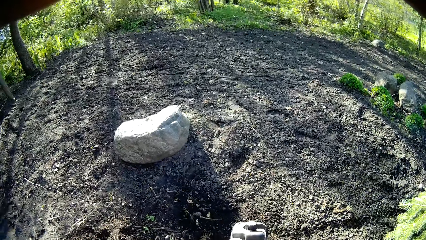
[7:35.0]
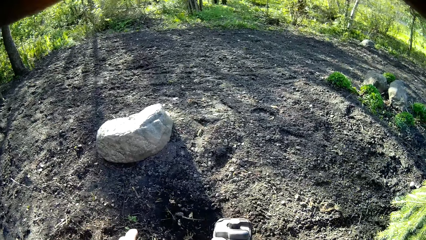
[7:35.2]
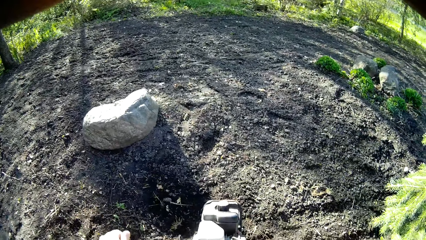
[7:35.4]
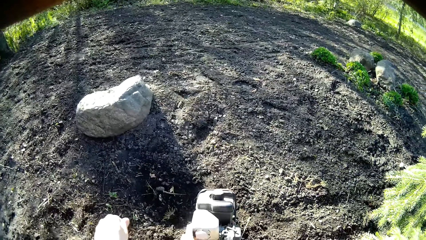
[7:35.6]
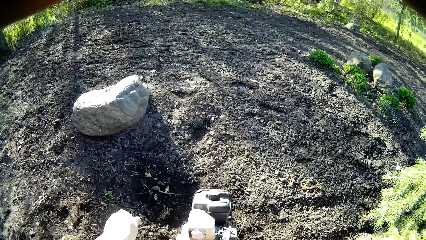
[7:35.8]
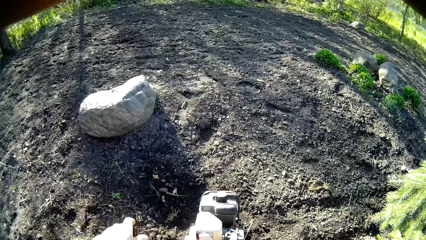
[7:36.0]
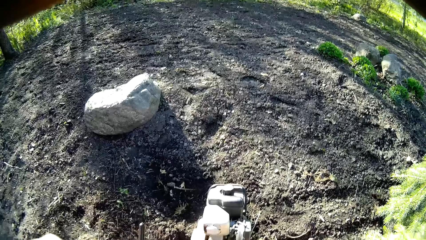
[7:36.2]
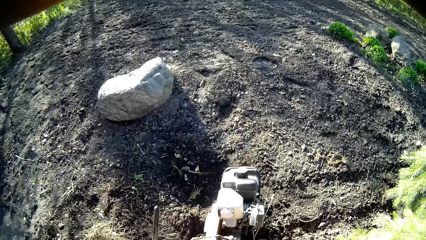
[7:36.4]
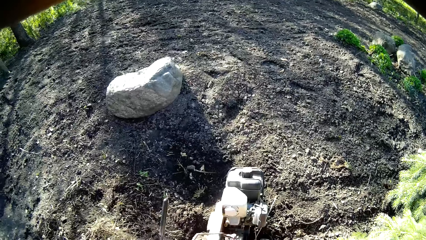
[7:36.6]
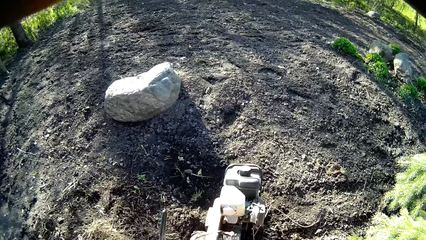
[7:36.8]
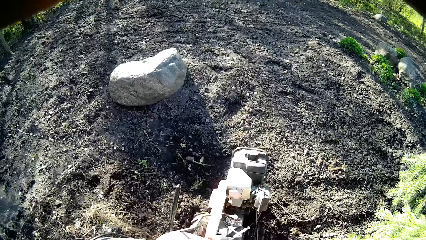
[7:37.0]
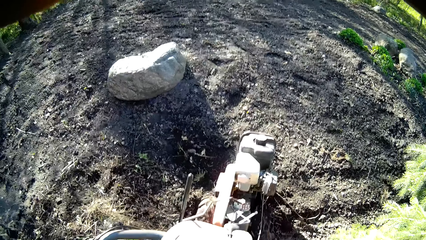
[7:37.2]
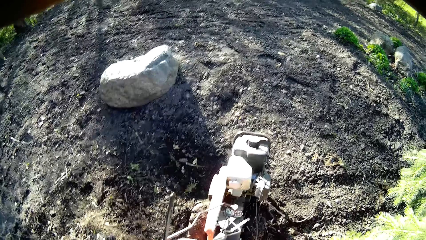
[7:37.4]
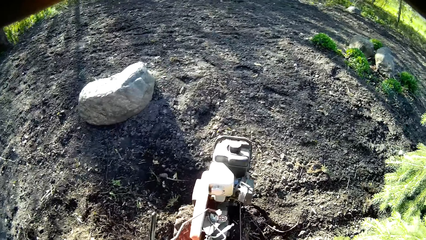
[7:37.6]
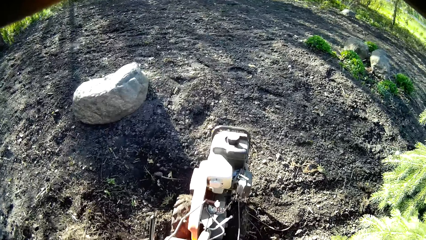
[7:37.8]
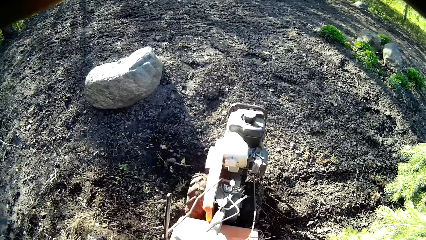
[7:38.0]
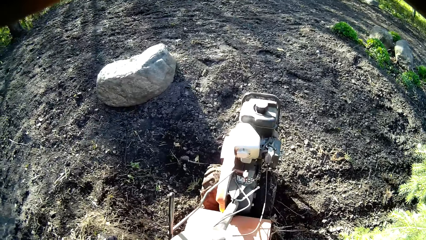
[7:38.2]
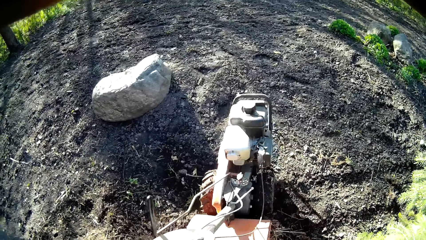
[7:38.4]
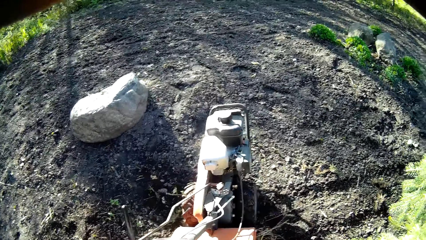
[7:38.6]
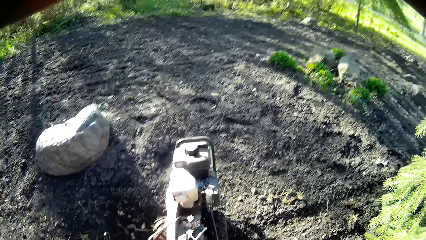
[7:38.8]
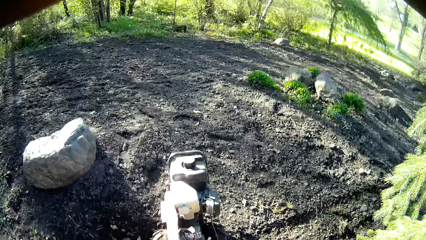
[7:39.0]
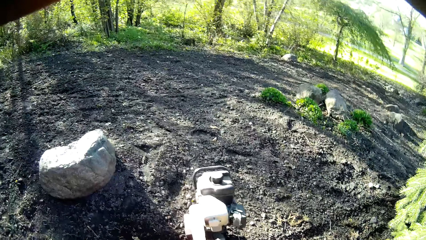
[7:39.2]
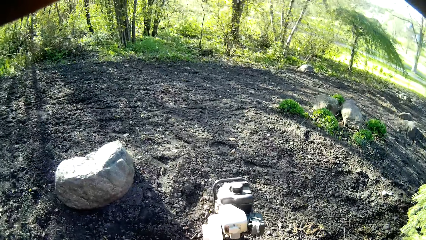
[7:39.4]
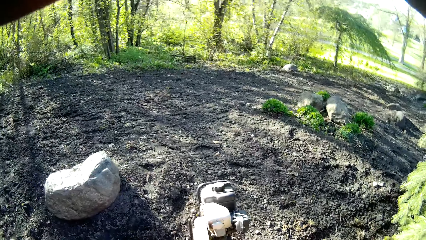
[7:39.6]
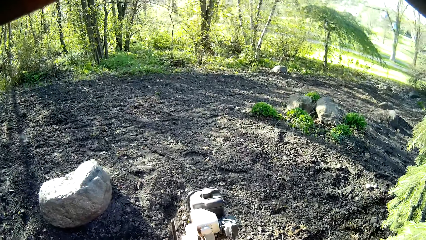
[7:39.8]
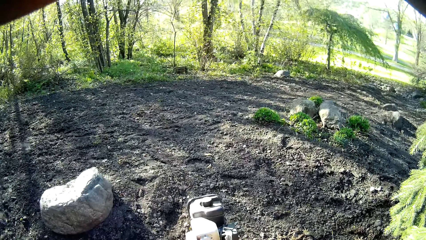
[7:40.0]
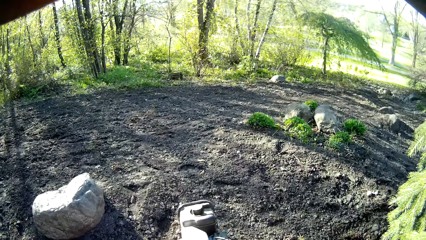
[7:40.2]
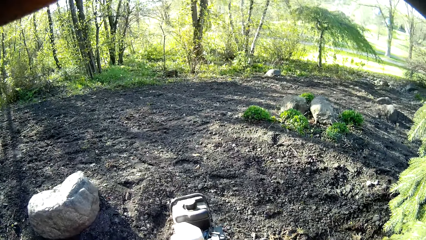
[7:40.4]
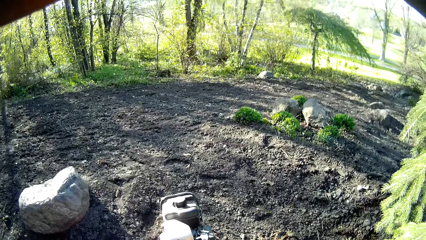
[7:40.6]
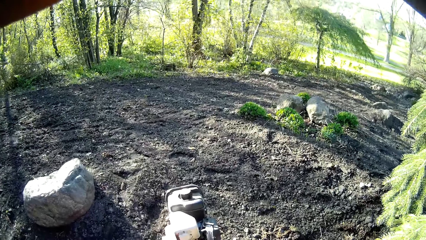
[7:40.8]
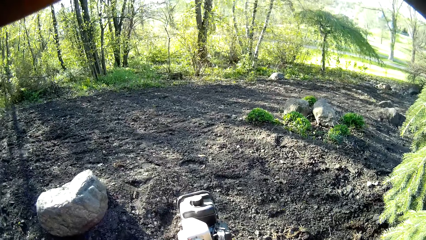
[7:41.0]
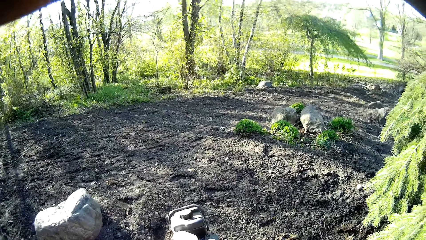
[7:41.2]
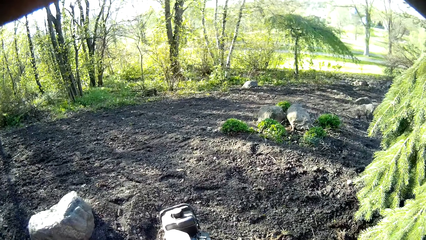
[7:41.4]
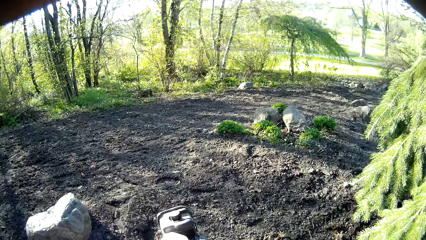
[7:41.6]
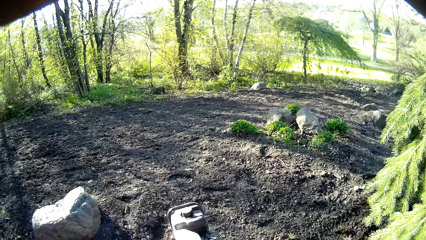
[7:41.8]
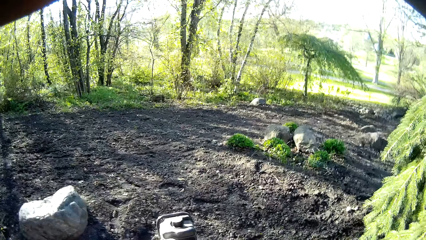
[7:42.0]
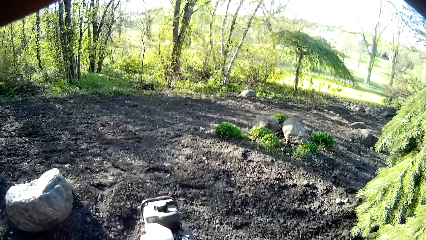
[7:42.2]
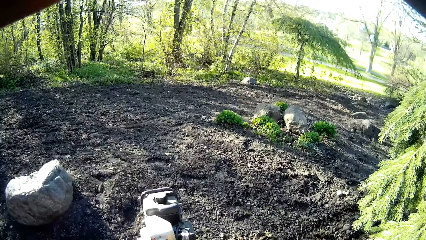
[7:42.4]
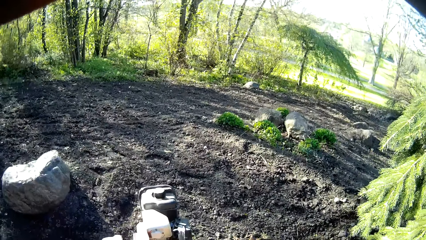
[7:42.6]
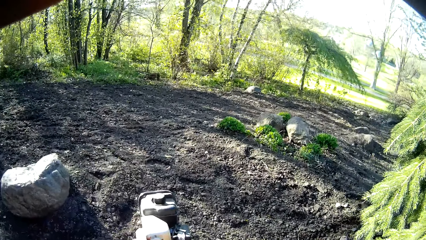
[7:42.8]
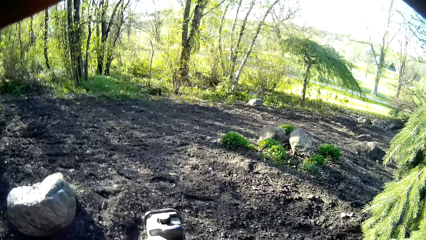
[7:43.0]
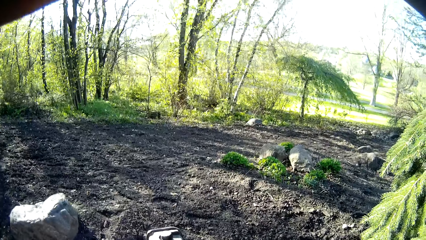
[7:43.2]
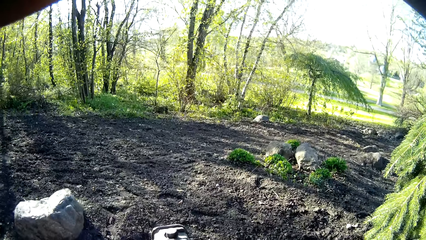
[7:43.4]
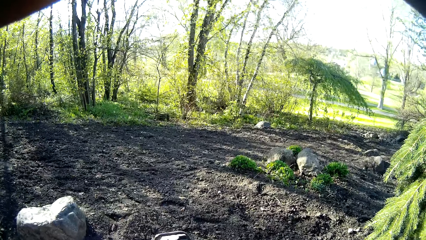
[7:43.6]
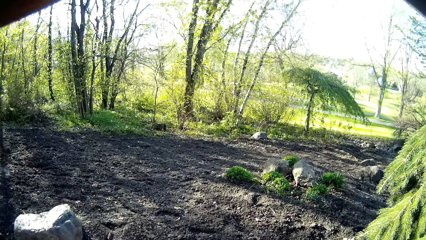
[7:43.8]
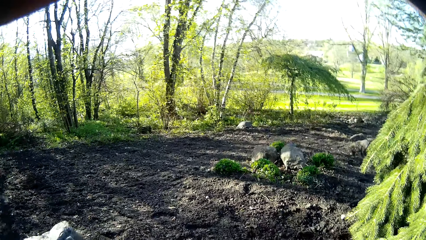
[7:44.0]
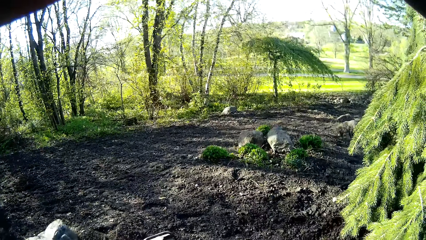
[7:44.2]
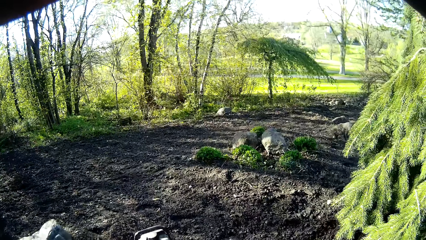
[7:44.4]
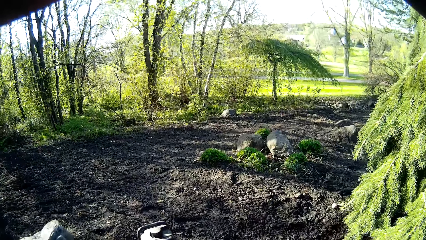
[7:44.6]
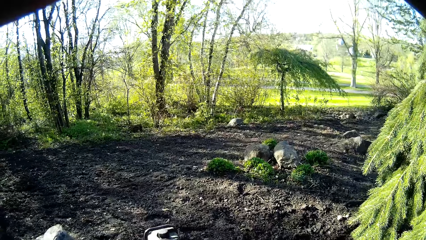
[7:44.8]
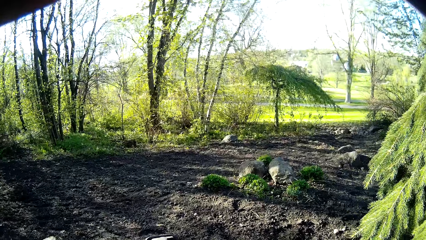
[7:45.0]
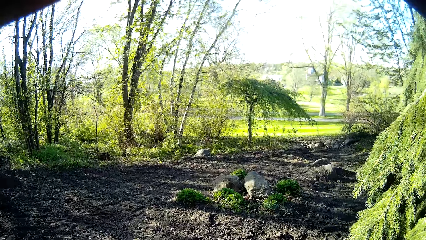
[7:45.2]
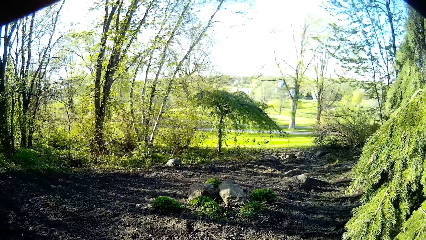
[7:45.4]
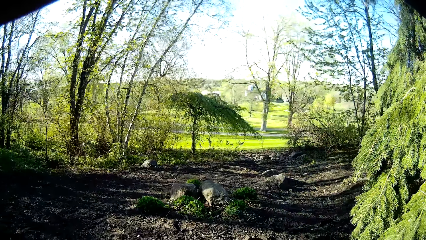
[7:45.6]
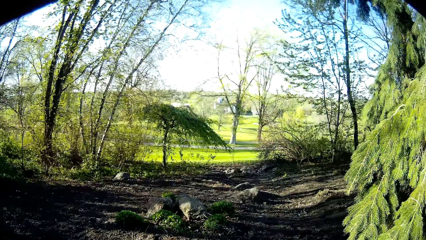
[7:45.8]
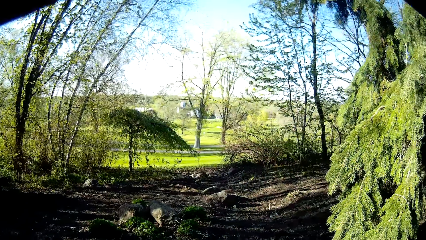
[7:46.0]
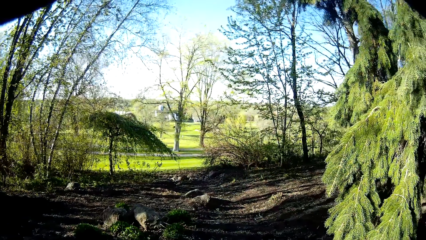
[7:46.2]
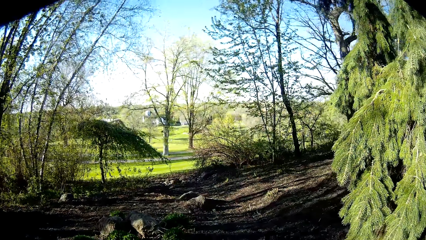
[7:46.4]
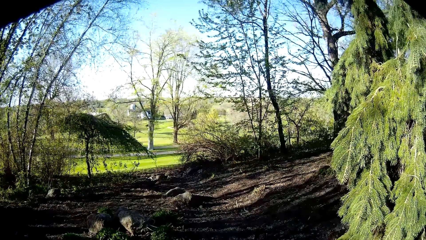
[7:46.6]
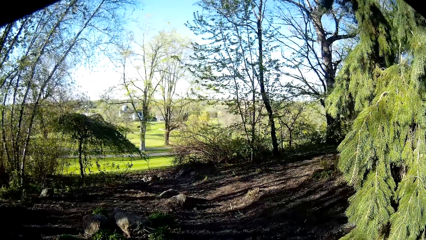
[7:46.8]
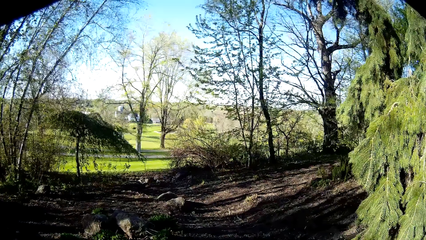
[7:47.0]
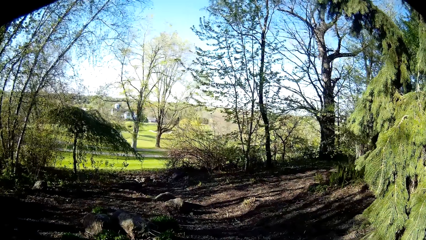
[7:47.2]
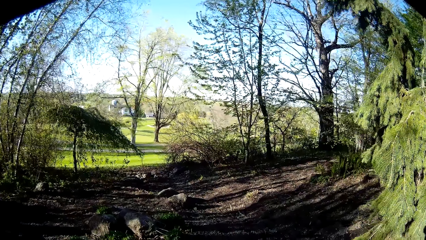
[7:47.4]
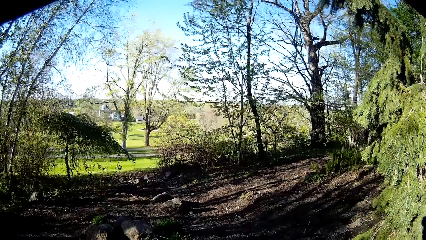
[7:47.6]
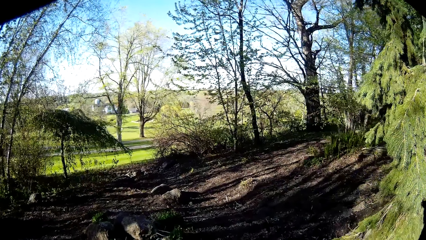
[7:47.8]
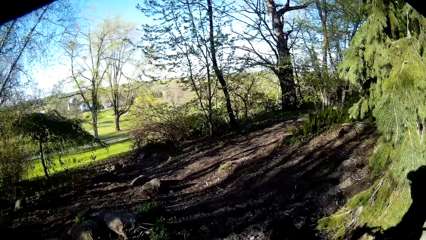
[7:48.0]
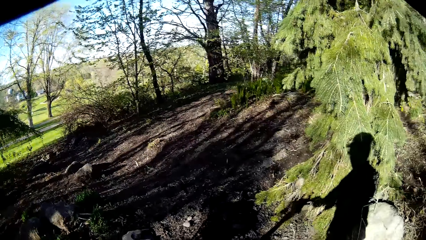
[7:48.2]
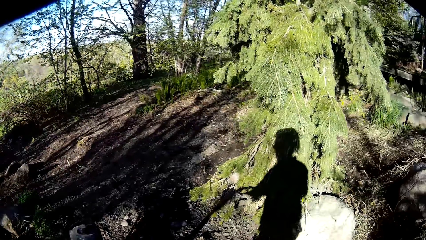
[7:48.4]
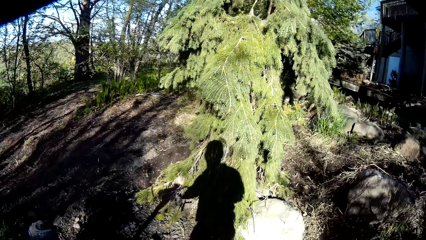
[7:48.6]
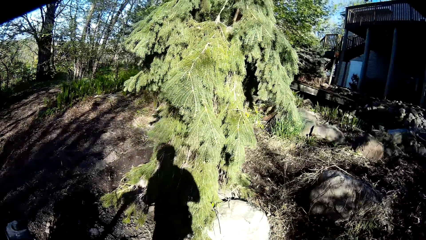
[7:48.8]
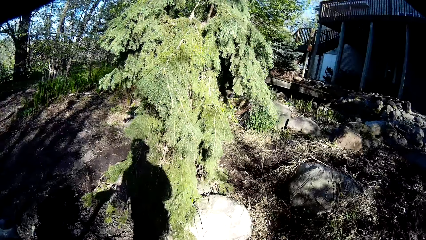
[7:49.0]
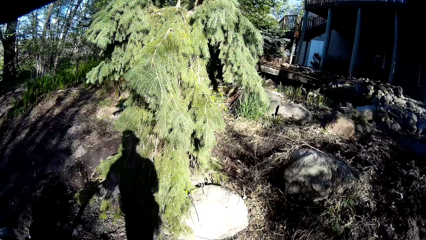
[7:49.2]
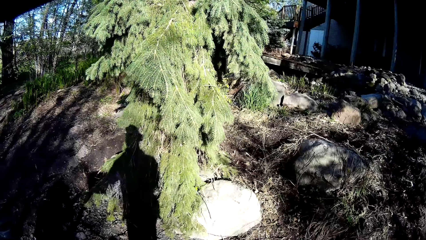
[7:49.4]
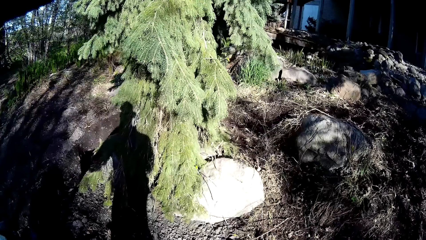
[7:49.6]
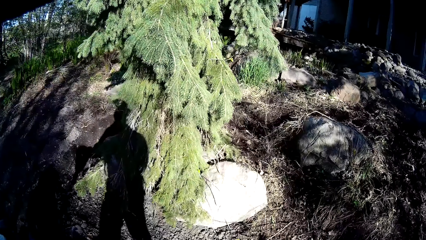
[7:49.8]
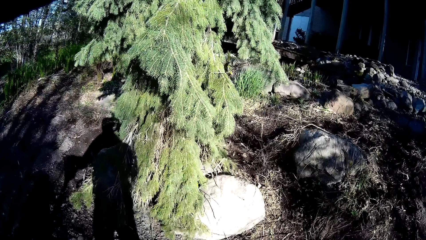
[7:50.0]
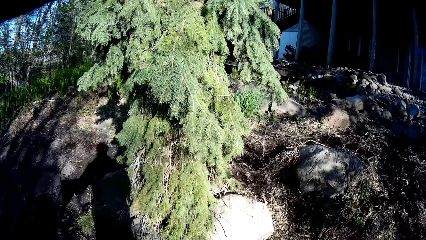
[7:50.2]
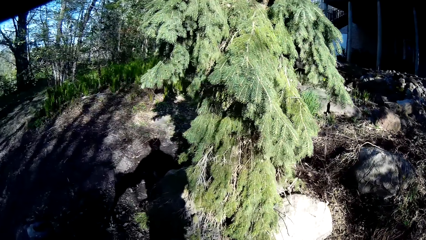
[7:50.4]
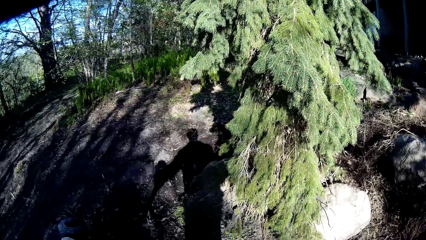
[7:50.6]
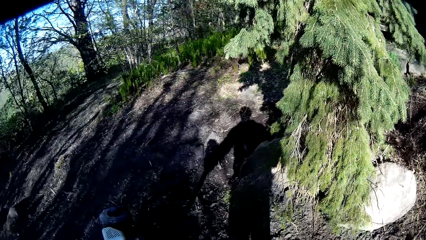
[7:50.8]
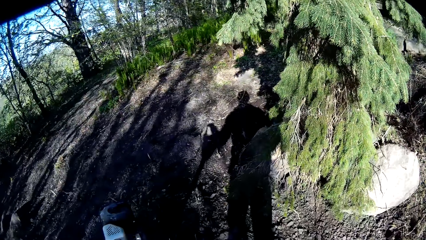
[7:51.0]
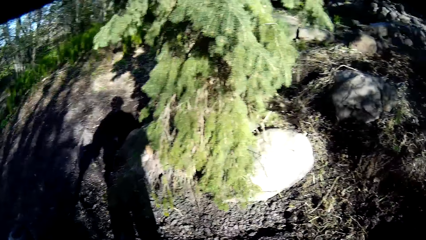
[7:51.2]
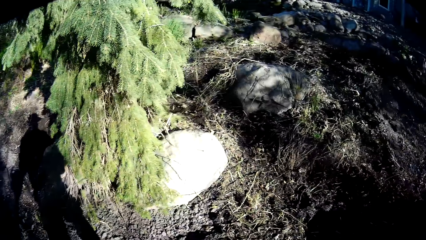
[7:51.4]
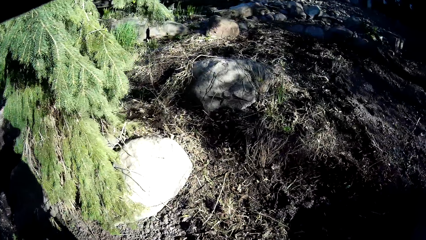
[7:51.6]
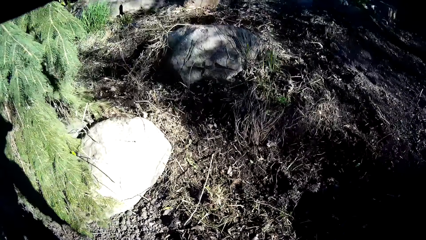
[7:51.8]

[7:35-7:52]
The camera wearer releases the handbrake of the soil tiller with his left hand. He pushes down the handle on the soil tiller with his left hand.
